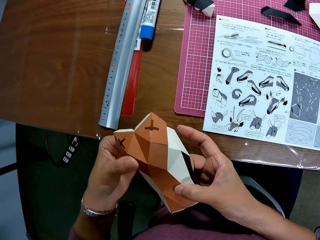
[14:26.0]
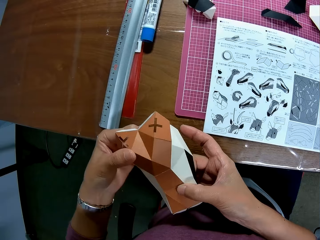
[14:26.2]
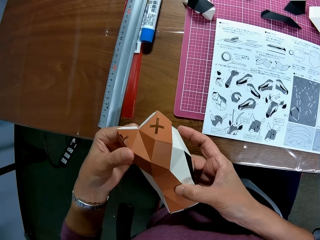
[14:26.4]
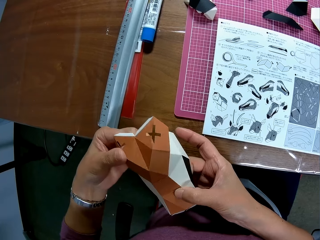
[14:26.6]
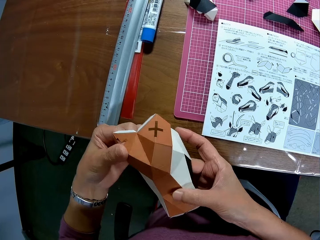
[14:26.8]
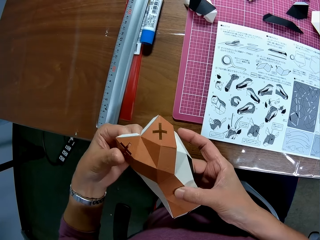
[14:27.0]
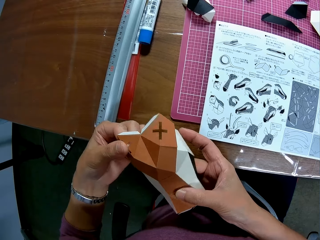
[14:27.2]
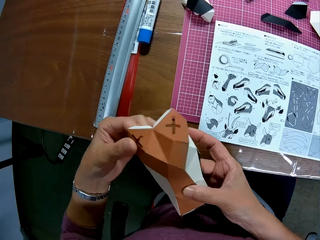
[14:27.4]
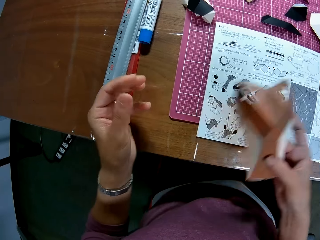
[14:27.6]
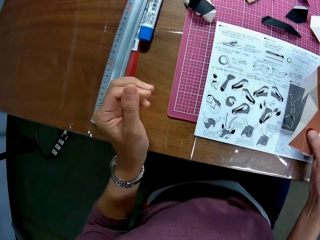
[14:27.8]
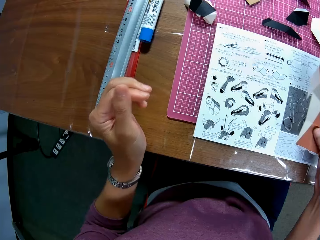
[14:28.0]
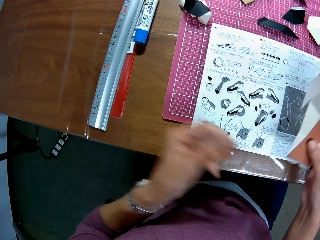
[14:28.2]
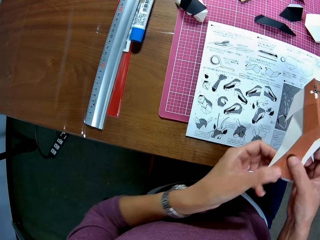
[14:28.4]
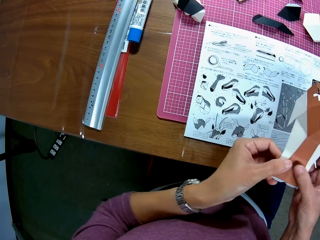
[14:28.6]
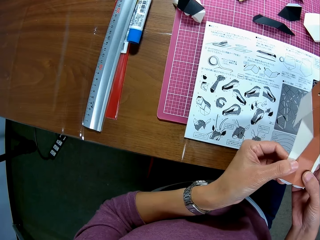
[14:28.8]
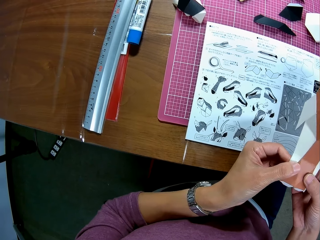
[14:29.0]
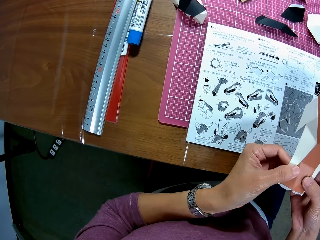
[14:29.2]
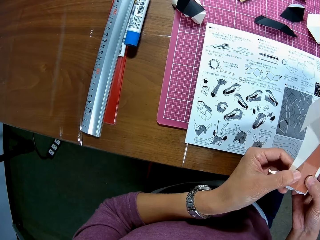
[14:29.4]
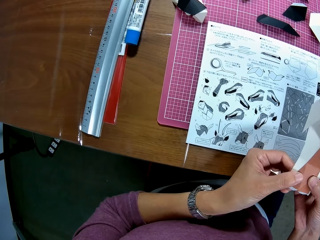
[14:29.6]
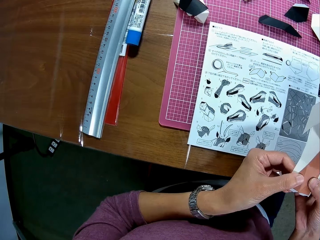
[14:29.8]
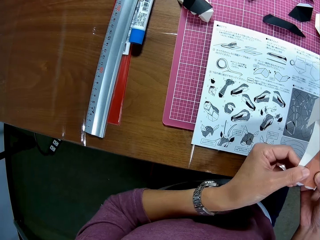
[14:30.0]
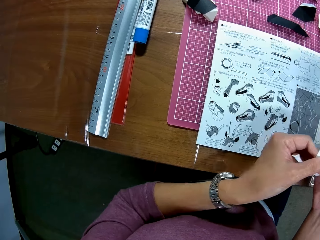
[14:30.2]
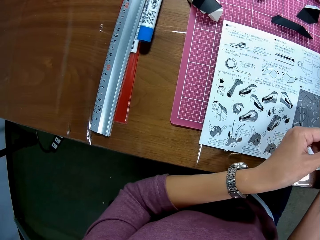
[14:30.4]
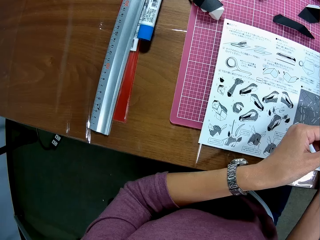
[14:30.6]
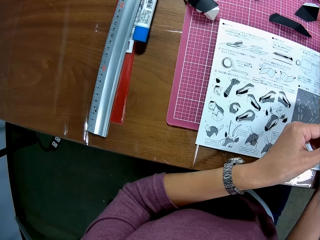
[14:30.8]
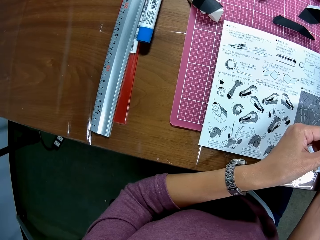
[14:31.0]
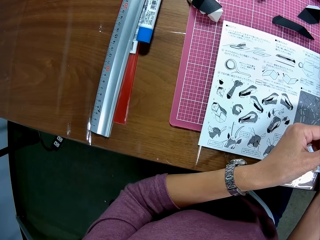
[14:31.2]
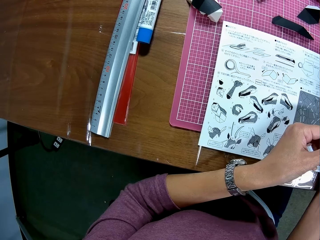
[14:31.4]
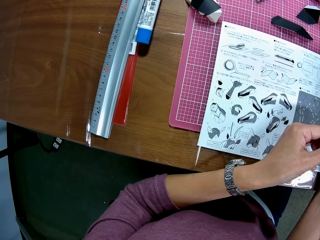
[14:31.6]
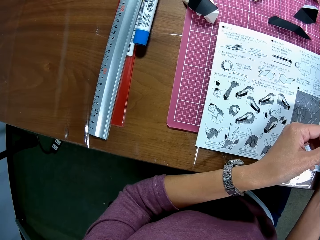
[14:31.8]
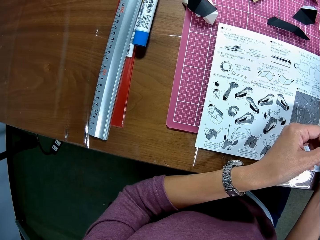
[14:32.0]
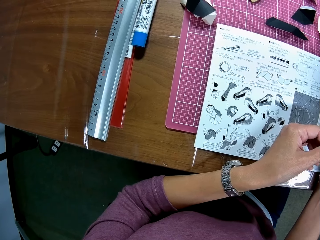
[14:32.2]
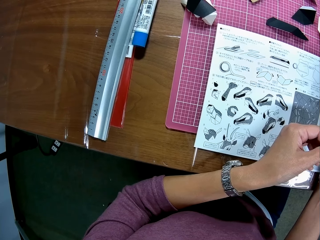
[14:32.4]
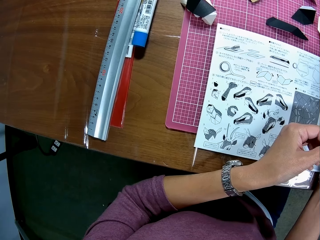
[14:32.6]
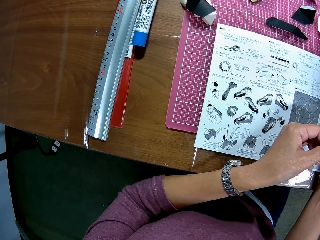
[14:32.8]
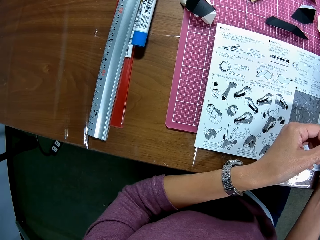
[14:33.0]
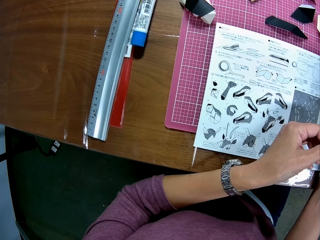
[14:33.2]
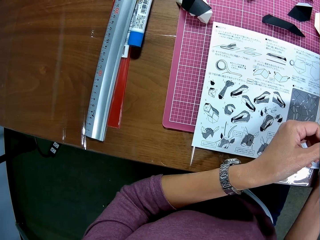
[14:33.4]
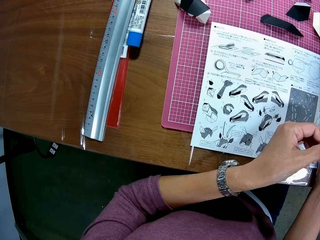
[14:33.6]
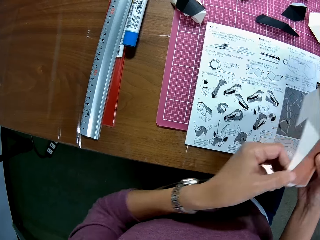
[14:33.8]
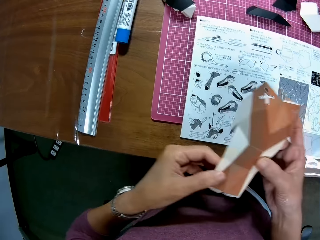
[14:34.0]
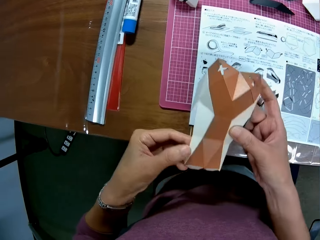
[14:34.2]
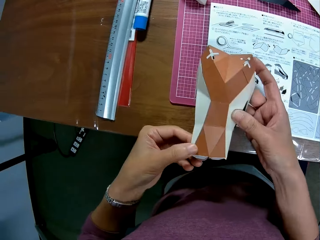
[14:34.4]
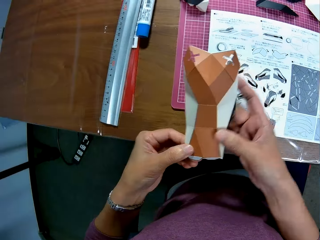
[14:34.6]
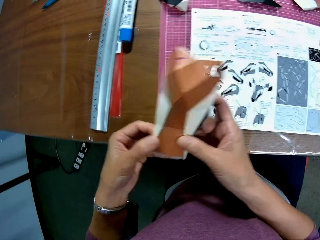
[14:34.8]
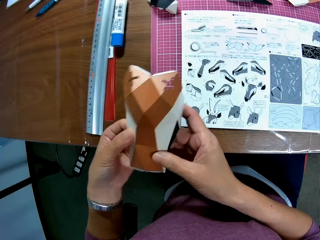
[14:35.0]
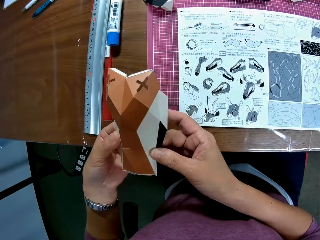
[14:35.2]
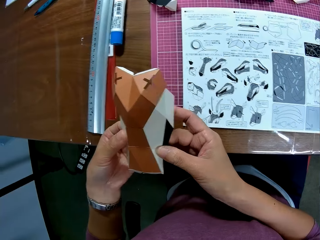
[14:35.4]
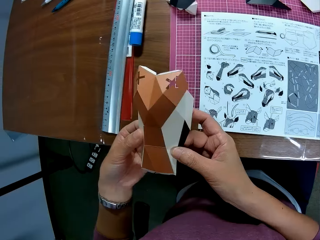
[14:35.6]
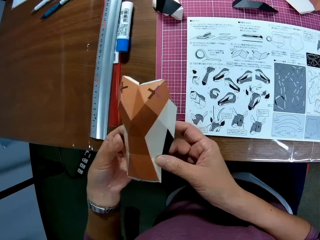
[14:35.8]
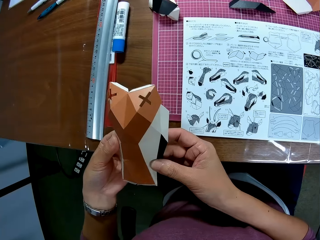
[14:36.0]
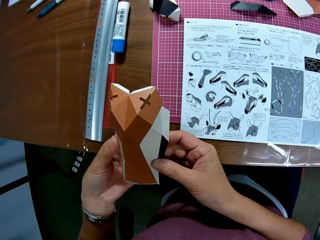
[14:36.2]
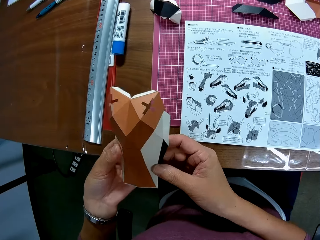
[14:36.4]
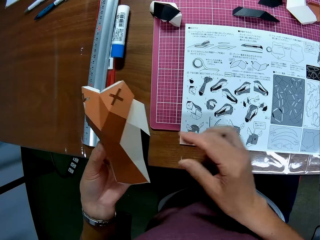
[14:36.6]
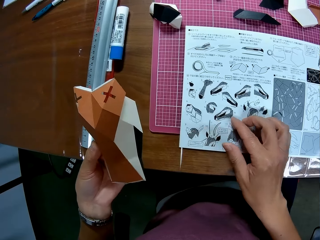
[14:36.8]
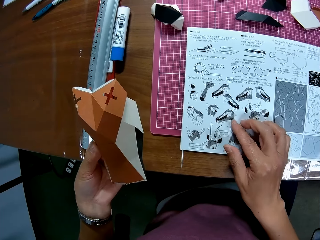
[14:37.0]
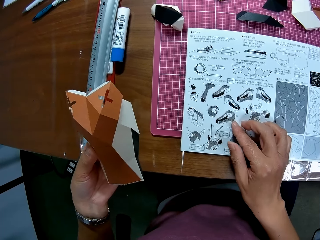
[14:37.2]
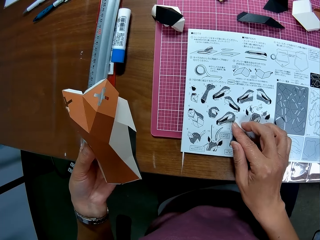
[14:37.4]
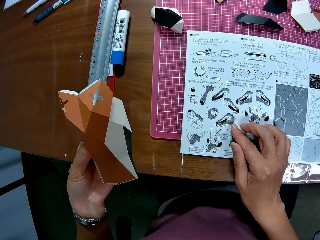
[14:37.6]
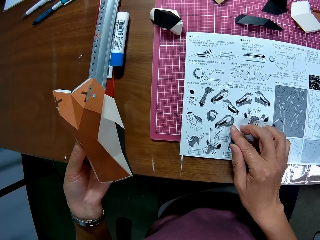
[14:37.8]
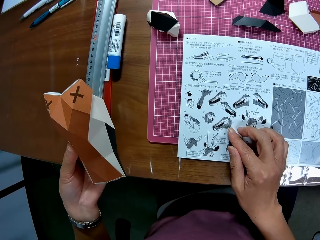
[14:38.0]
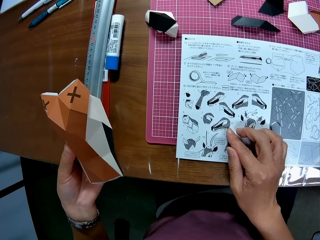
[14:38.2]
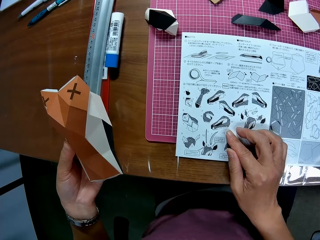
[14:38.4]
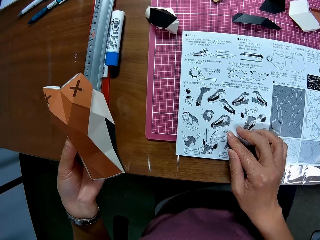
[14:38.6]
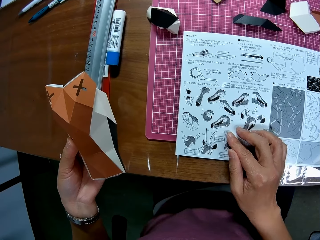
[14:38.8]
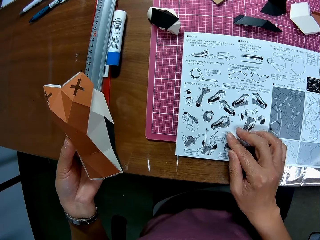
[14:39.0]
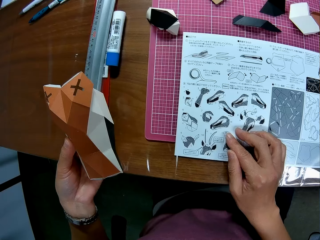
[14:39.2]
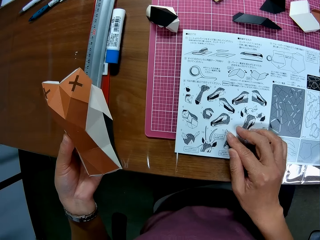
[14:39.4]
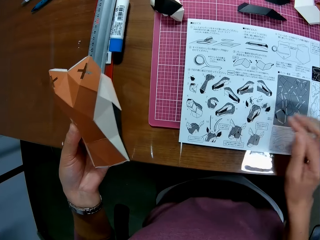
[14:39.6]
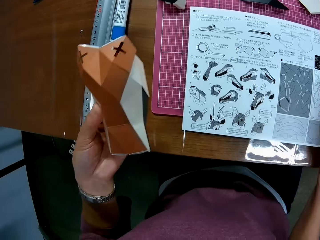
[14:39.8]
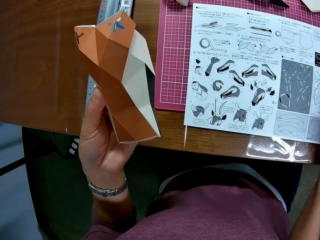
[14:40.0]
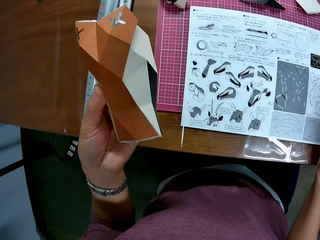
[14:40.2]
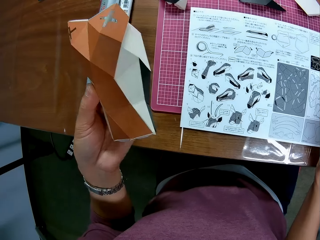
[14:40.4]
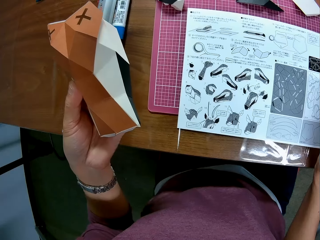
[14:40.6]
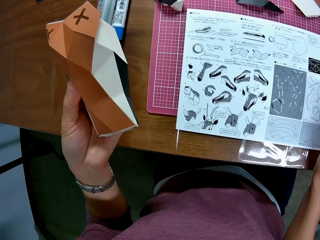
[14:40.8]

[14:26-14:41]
The camera wearer looks at the instruction booklet. They fix pieces of craft paper together. They look at the instruction booklet. They fix pieces of craft paper together. They look at the instruction booklet and hold the instruction booklet. They touch the paper on the table.

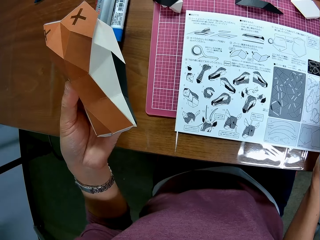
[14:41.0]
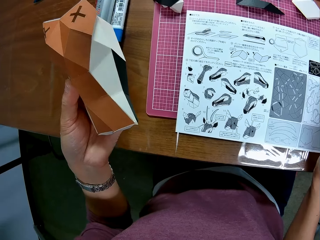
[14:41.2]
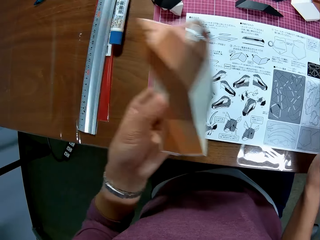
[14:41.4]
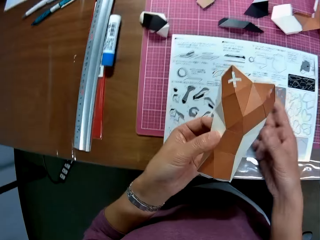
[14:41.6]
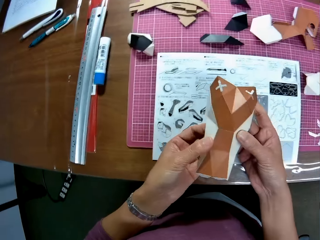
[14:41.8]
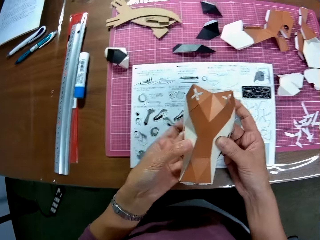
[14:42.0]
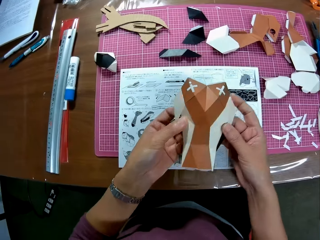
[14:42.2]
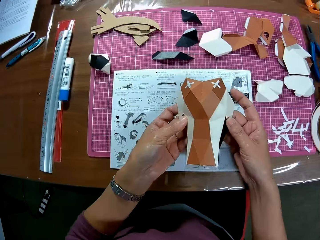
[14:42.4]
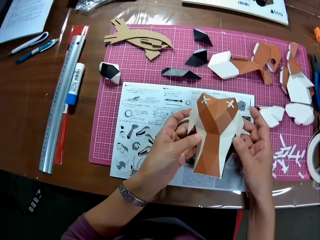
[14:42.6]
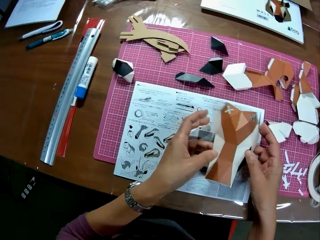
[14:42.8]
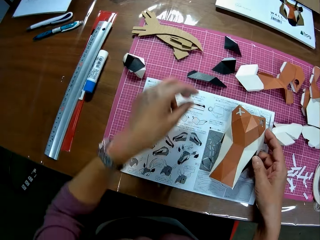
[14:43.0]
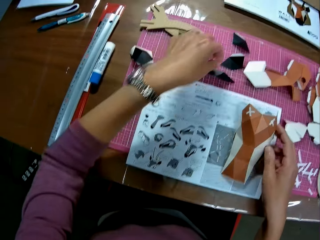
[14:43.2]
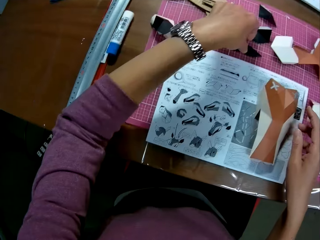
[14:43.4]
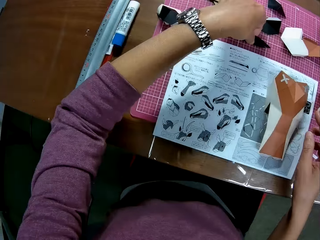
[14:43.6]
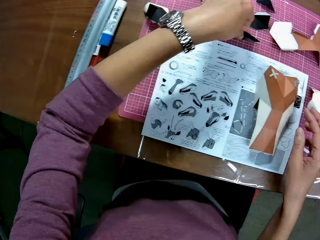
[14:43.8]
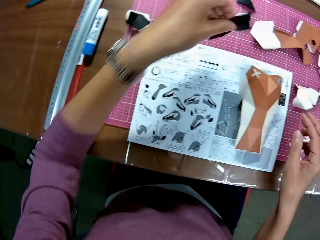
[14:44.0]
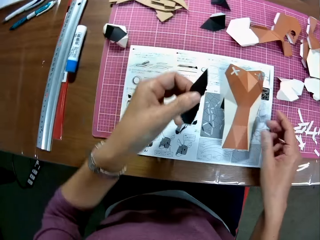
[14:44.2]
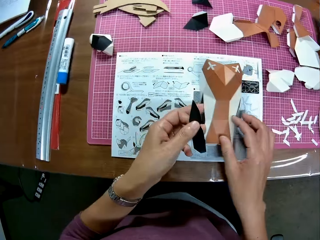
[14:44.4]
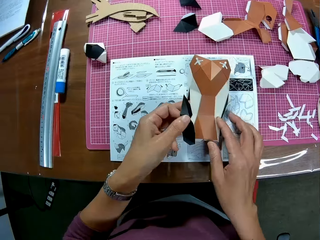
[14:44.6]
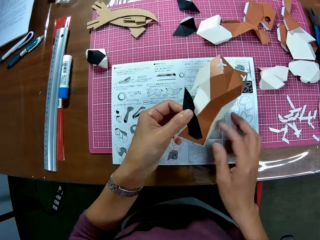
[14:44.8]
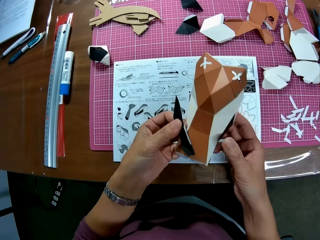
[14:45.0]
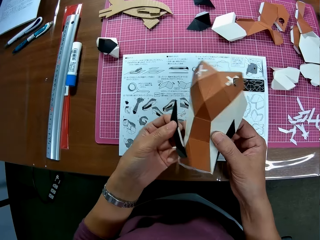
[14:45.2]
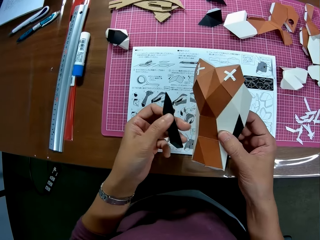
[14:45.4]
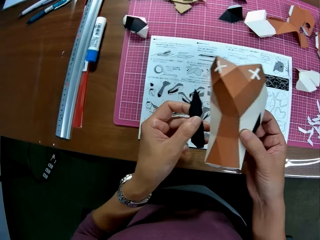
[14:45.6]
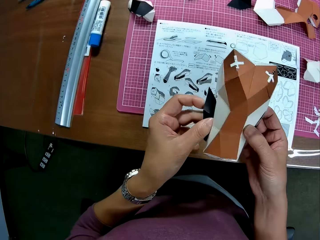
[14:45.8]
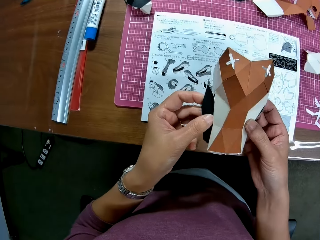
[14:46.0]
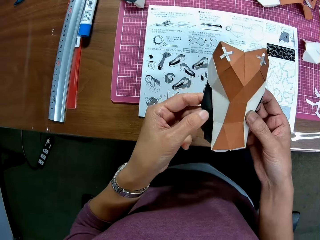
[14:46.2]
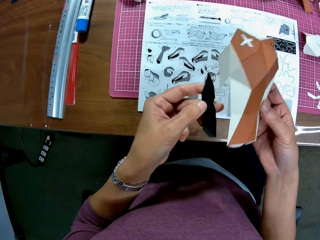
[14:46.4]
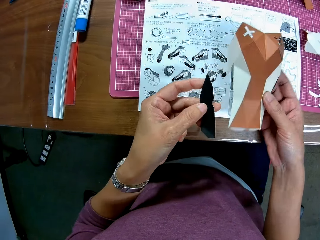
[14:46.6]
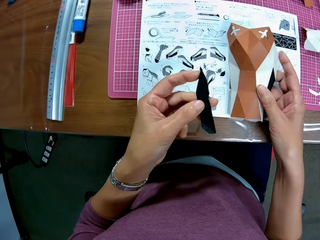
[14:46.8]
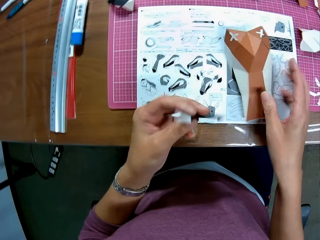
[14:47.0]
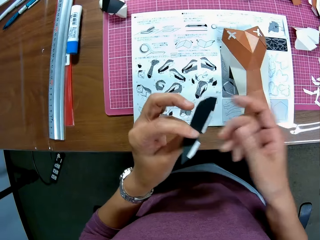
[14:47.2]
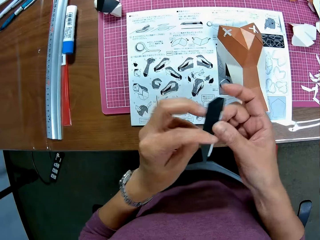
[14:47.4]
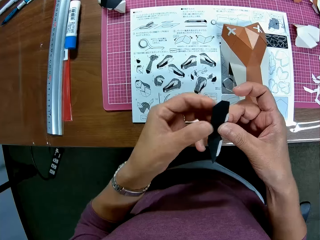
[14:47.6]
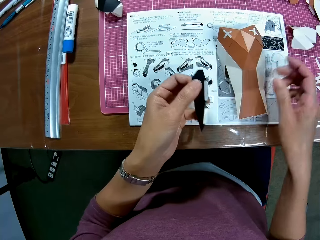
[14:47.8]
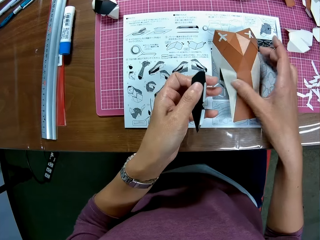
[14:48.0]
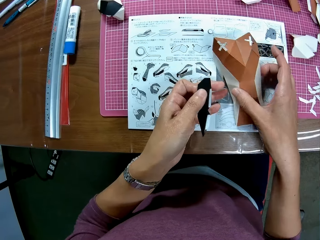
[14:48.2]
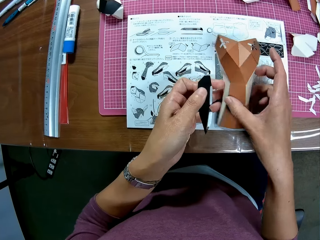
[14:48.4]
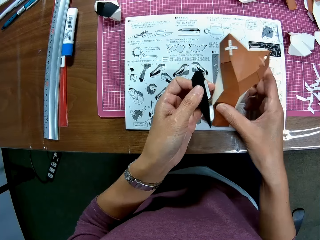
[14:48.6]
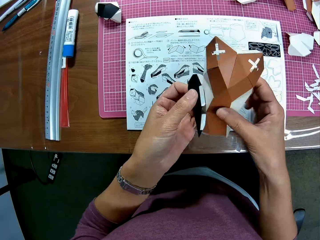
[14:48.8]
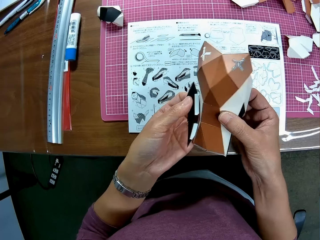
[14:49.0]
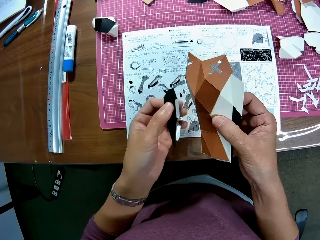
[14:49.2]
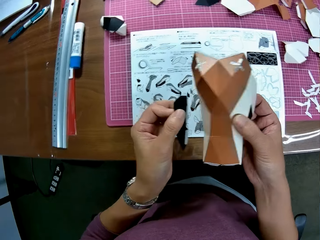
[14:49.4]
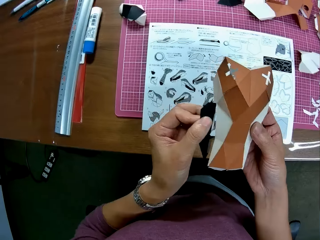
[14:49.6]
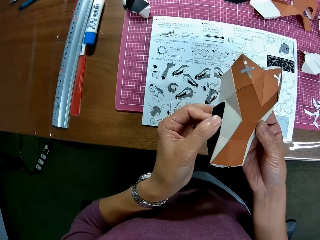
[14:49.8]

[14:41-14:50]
The camera wearer fixes pieces of craft paper together. He puts the craft paper on the booklet. He picks up the craft paper from the cutting mat. He picks up the craft paper from the booklet. He arranges the paper crafts in his hand. He looks at the craft papers. He puts the craft paper on the booklet. He turns the craft paper. He picks up the craft paper from the booklet.
